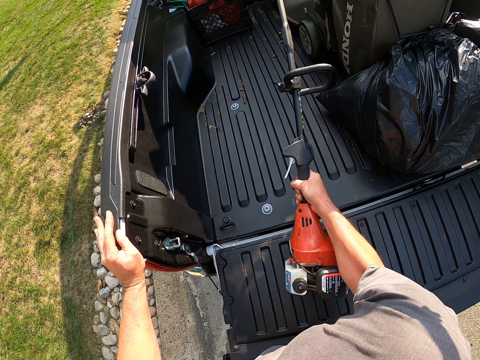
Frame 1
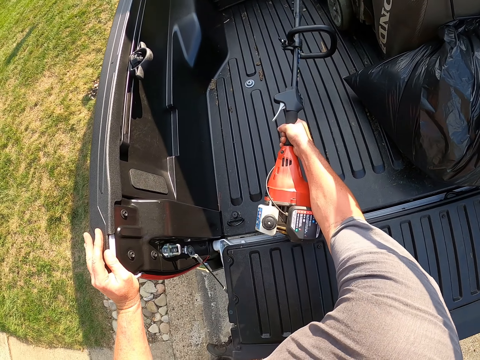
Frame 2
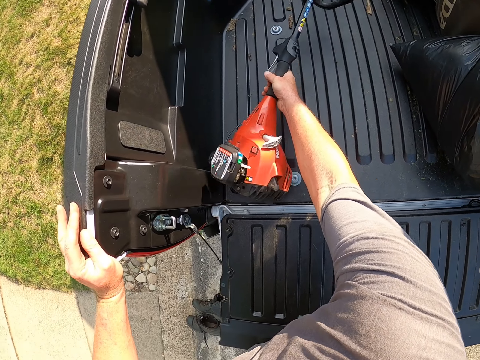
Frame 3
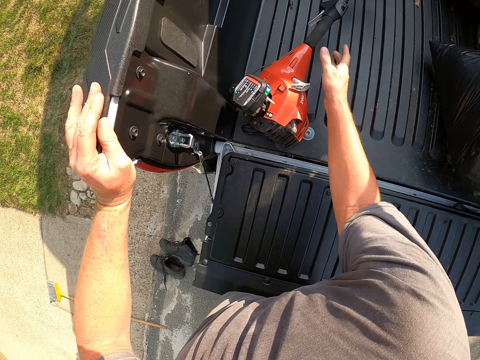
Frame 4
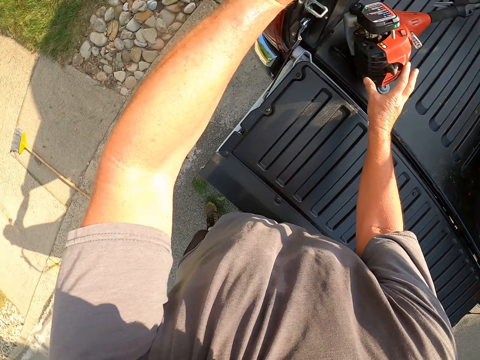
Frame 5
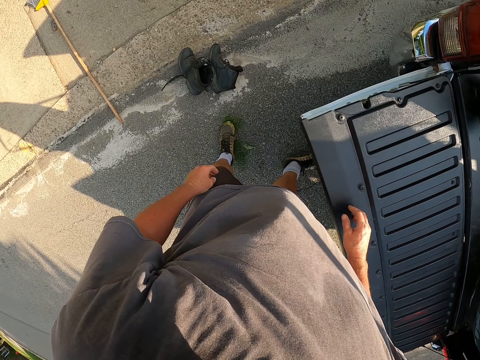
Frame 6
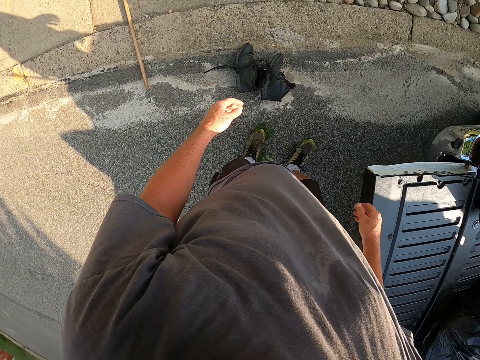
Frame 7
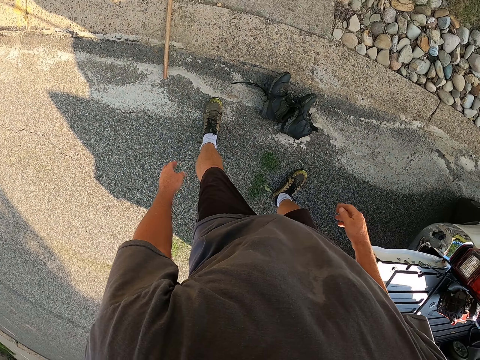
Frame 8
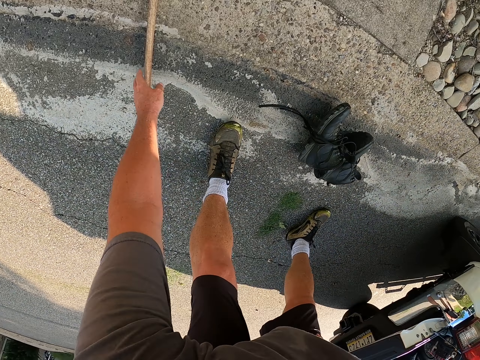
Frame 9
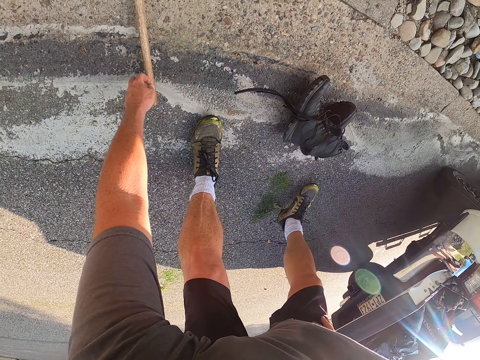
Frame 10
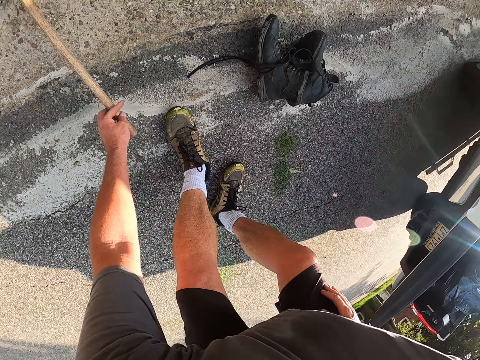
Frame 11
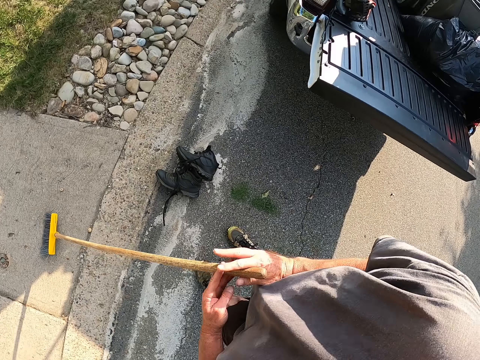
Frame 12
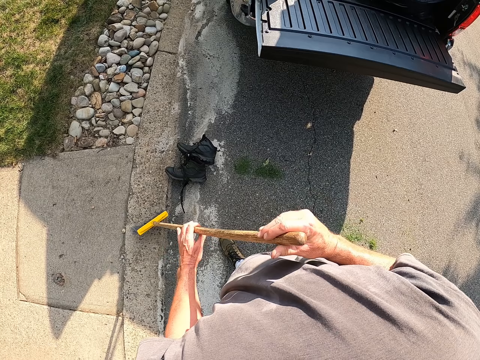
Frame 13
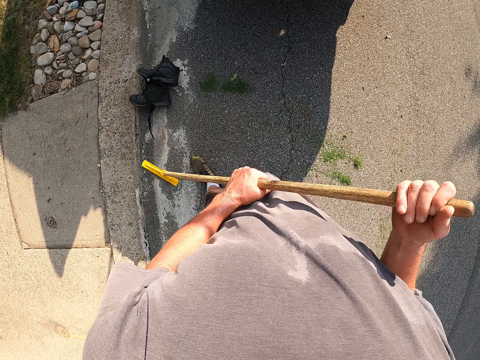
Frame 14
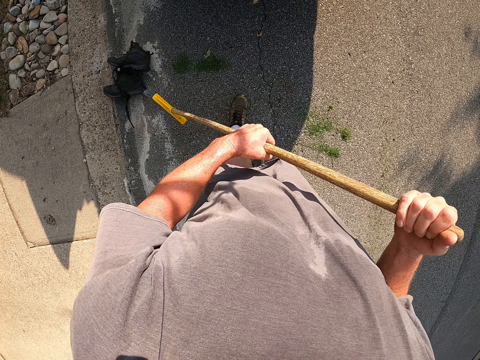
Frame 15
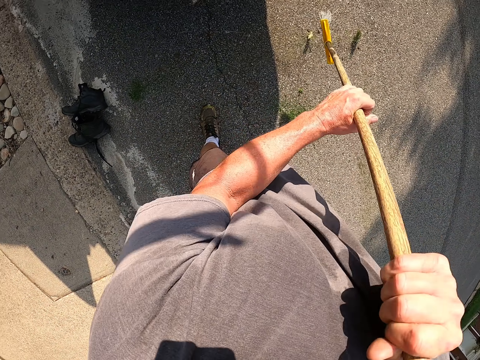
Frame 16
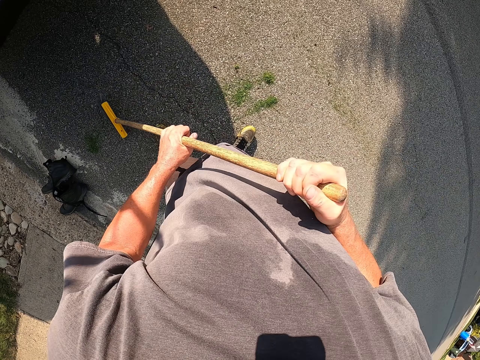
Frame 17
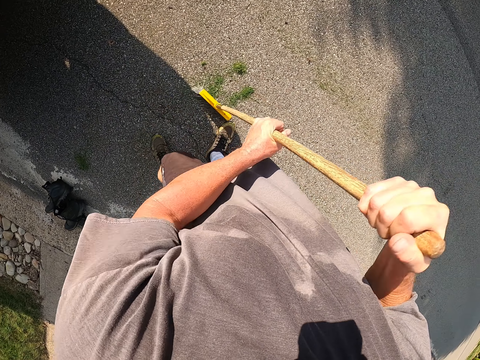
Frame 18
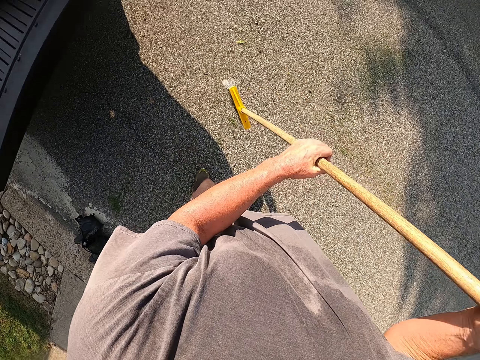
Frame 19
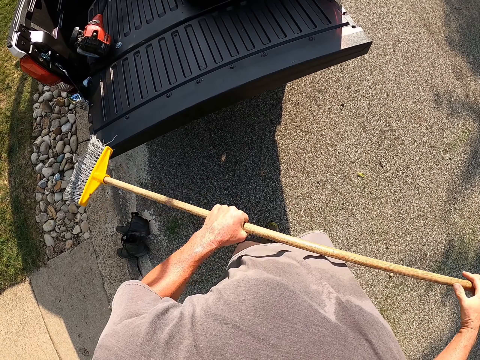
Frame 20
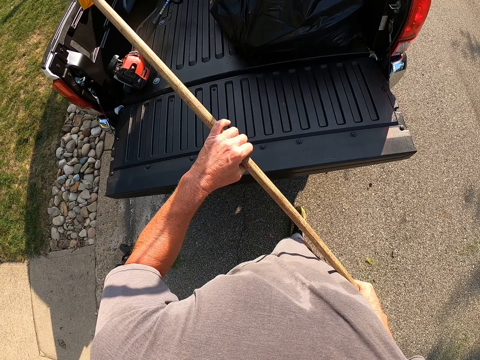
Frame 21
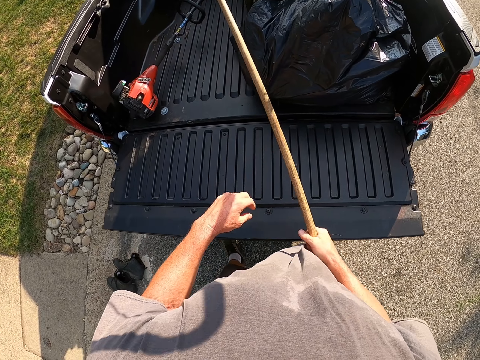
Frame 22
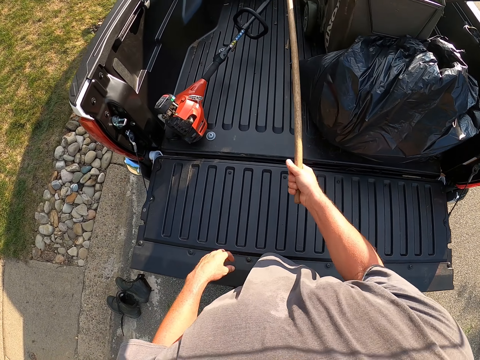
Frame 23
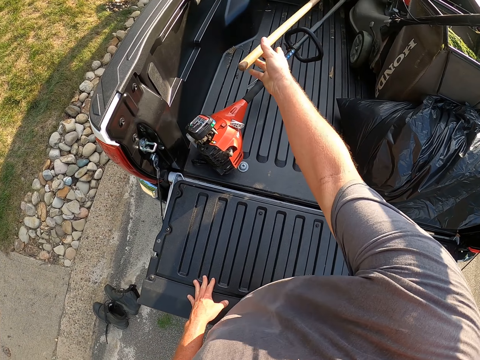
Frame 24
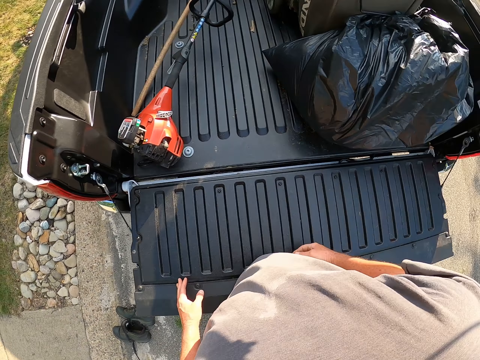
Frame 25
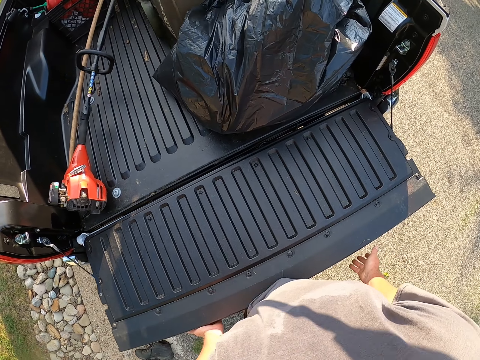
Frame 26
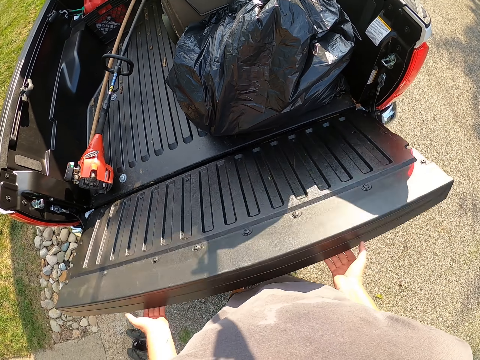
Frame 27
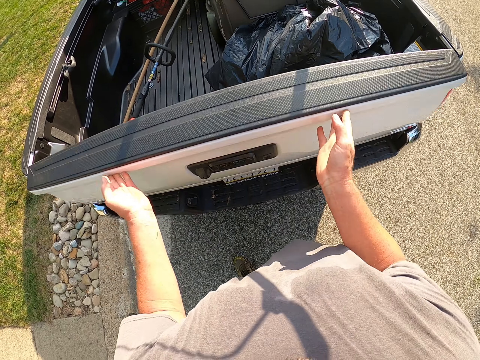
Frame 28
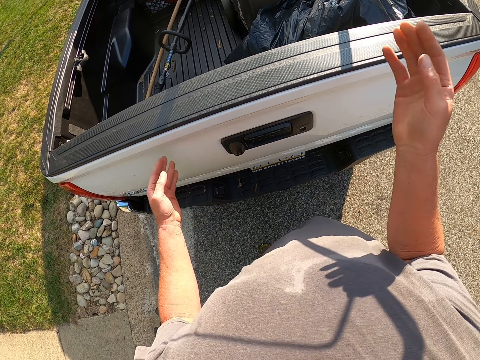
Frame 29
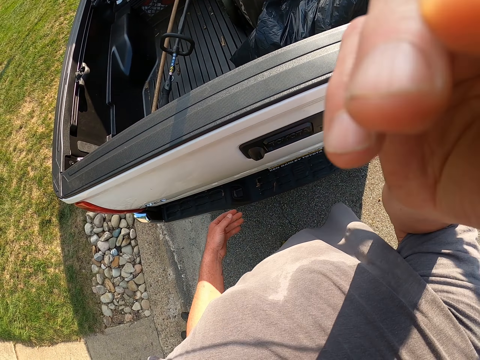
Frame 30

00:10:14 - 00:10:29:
The camera wearer puts the grass cutter in the vehicle. They look at the shoes. They bend down. They pick up the broom or mop. They hold the broom. They sweep the grass on the ground. They hold the broom. They put the broom in the vehicle. They close the pickup tailgate. They touch the camera. They lift the hand.
